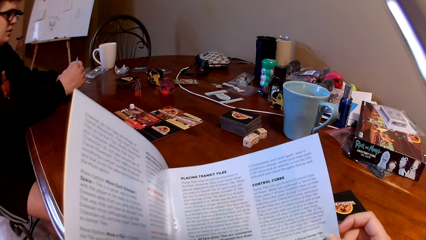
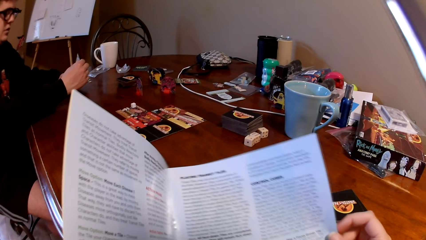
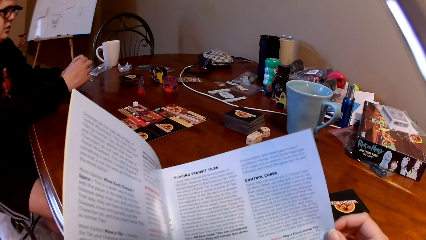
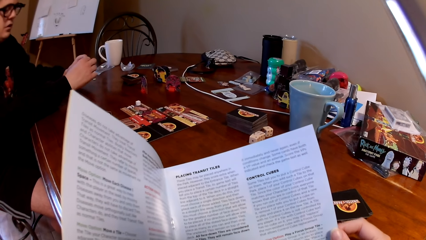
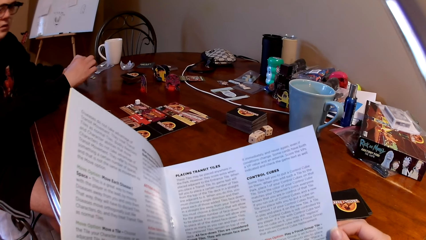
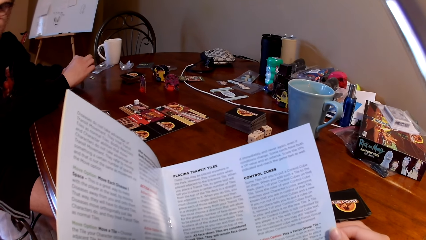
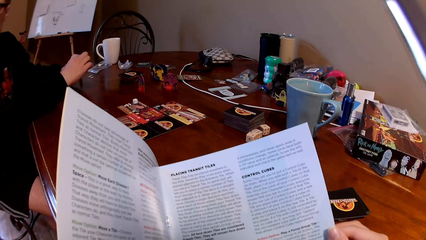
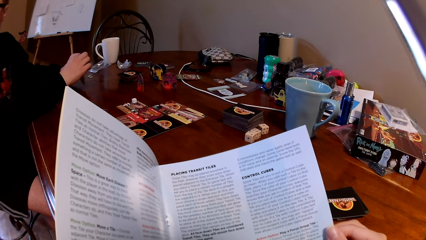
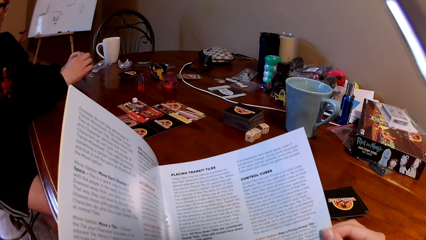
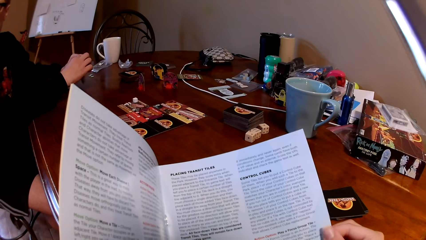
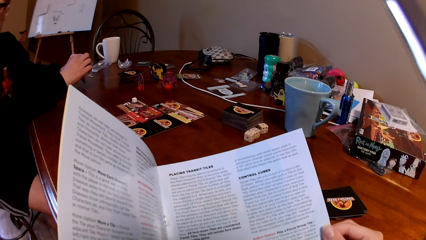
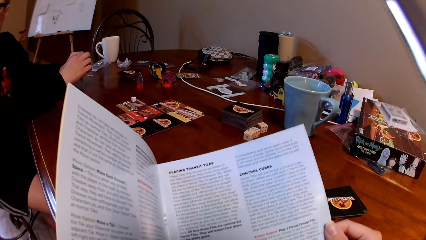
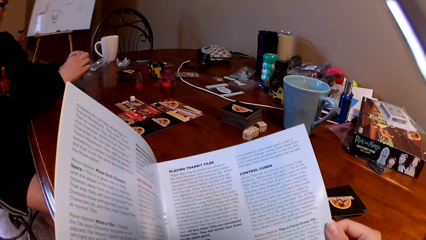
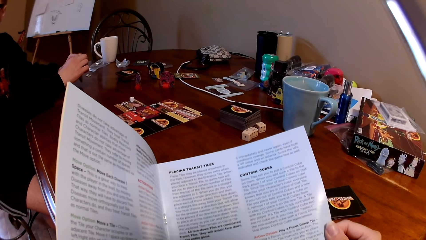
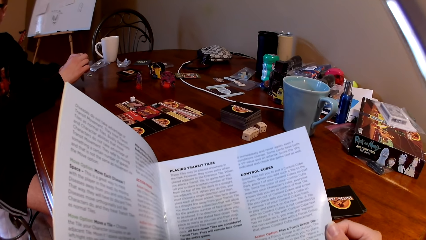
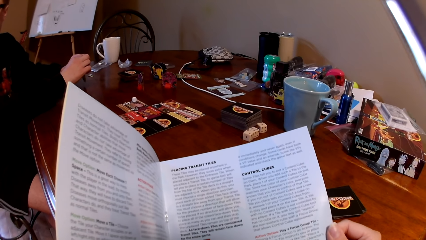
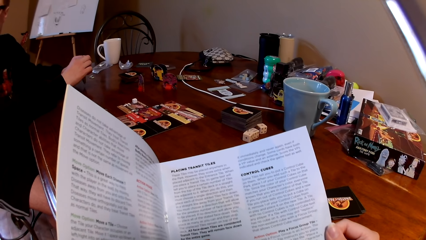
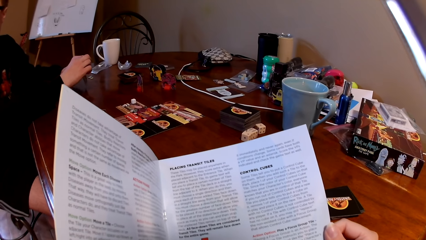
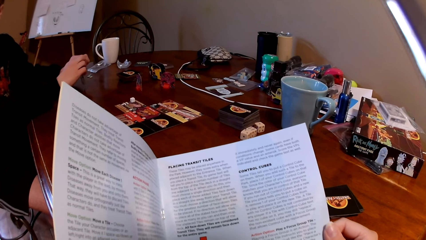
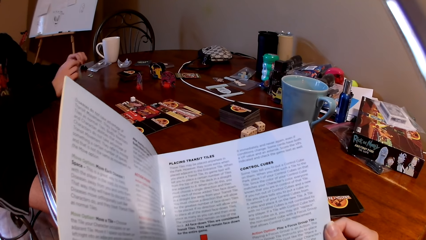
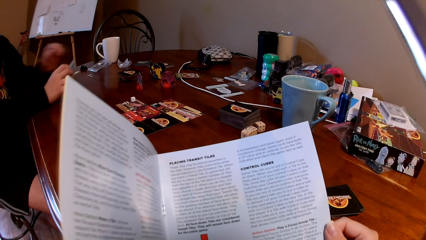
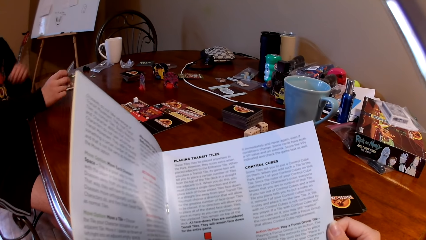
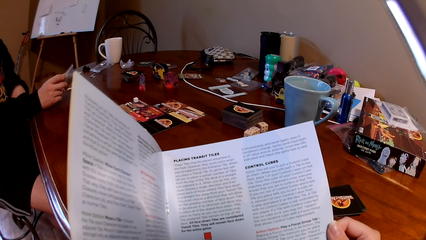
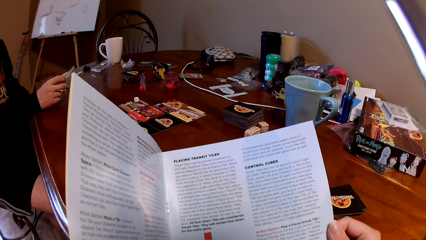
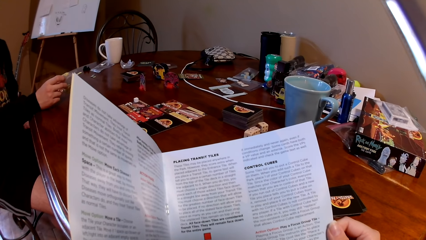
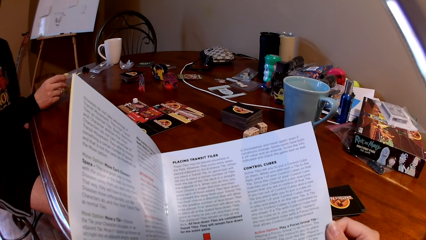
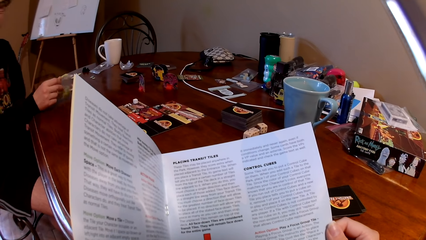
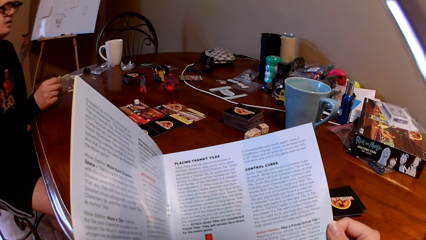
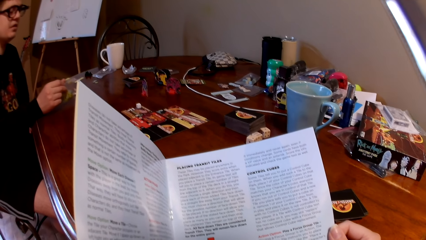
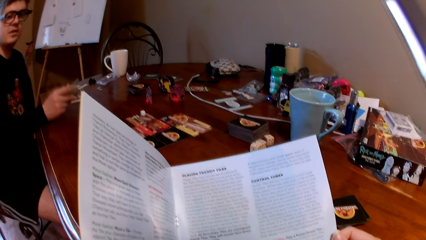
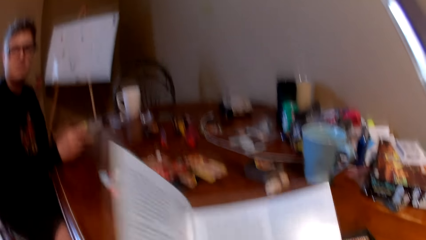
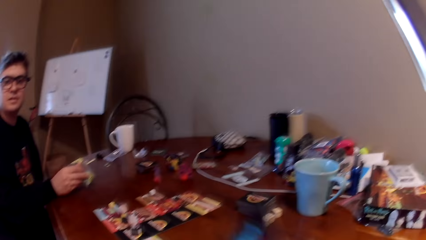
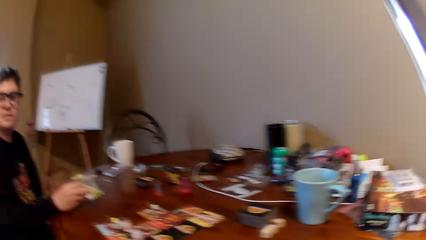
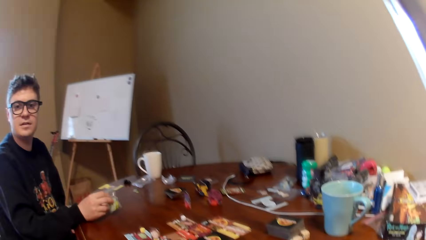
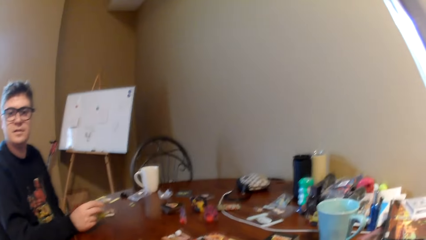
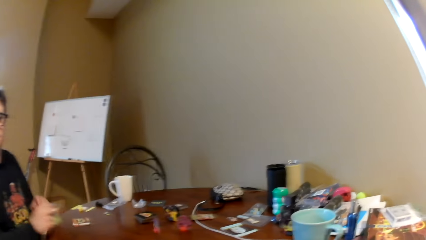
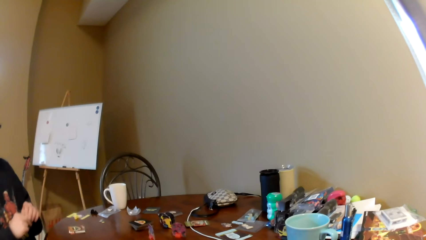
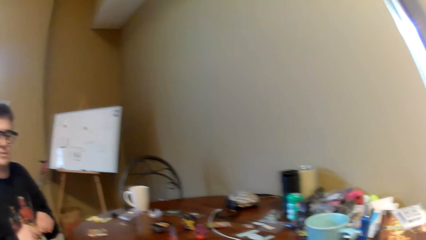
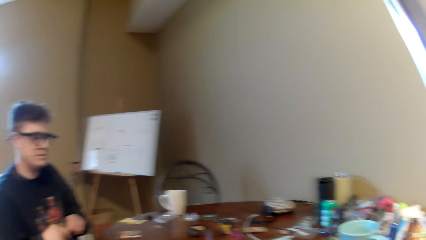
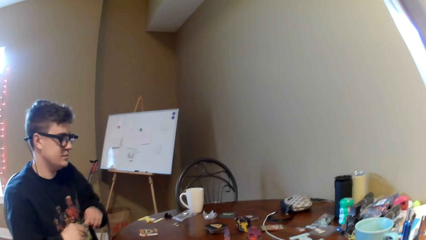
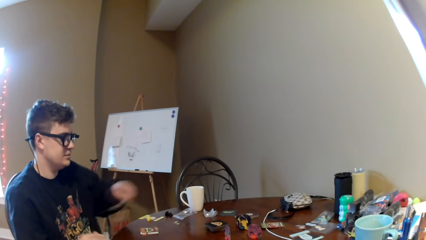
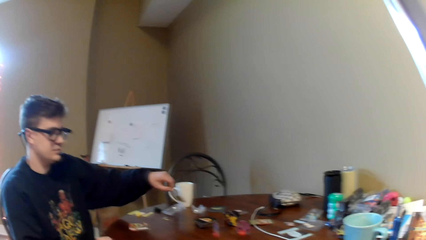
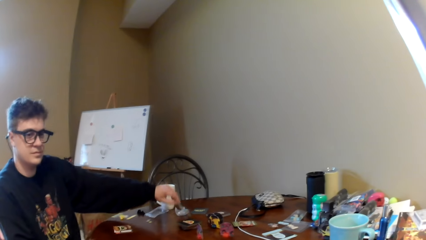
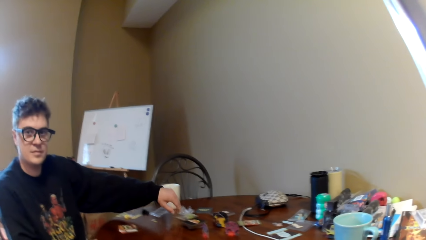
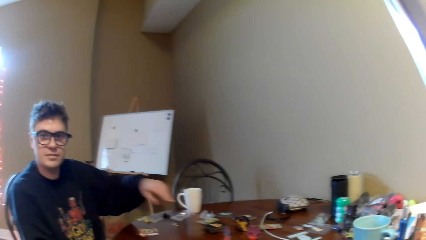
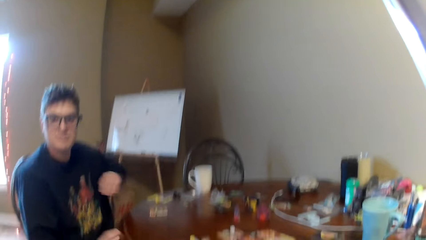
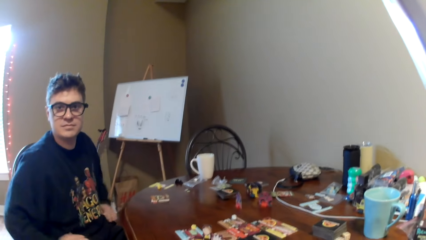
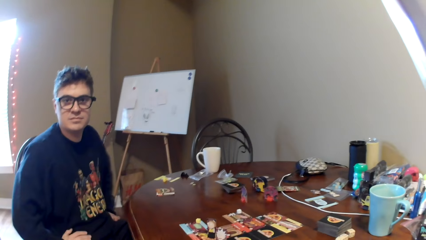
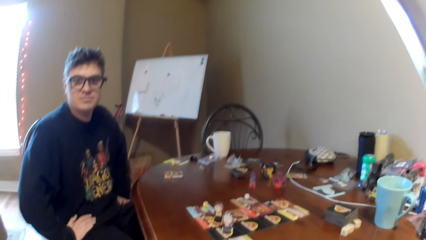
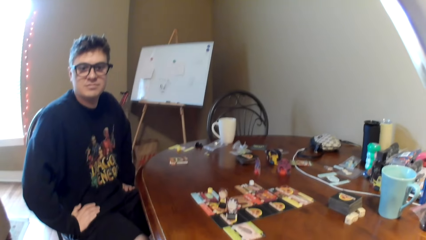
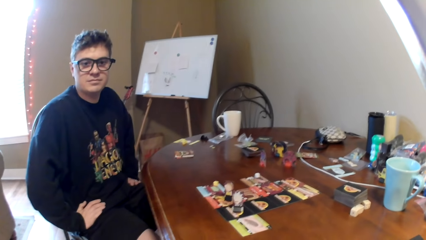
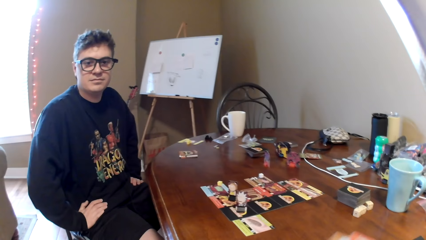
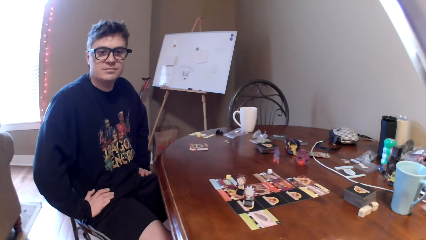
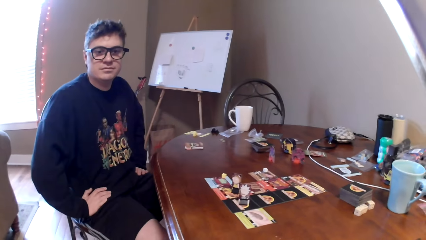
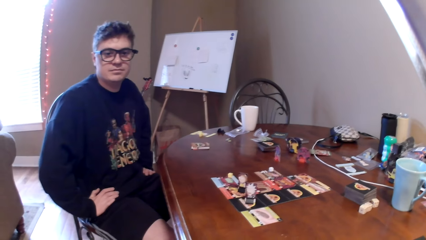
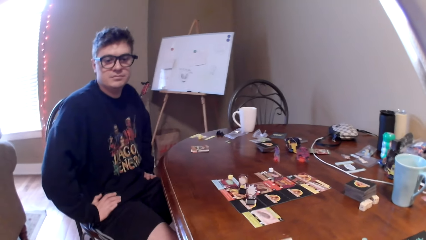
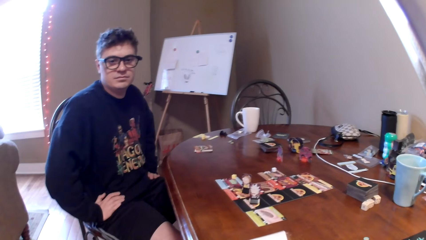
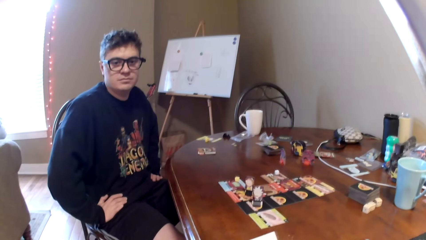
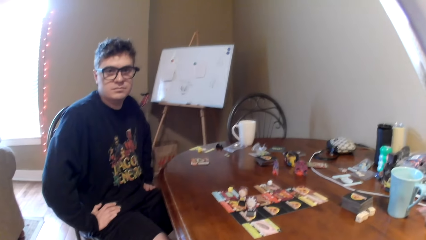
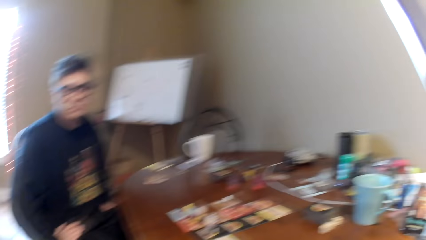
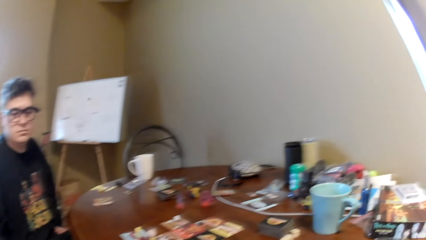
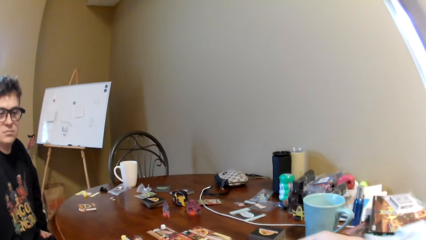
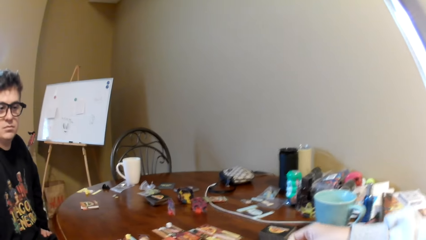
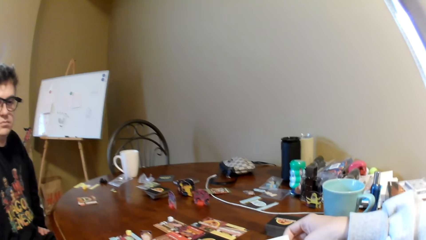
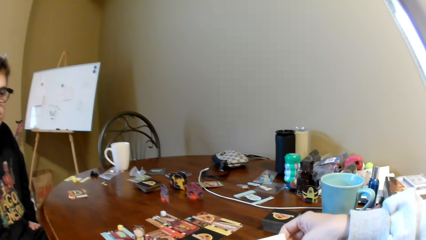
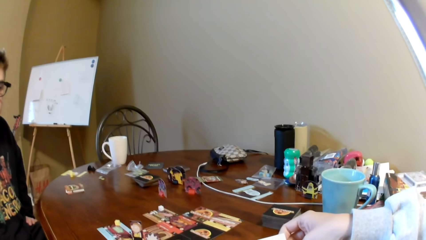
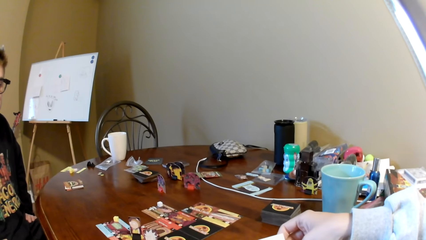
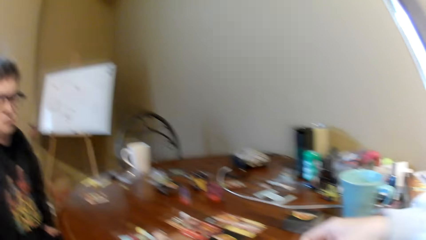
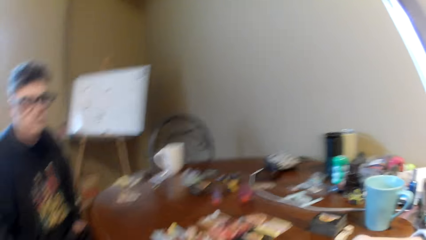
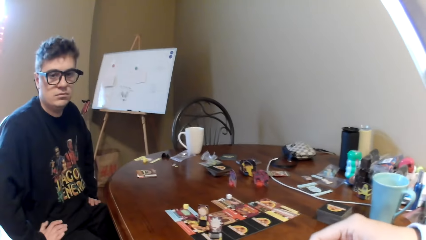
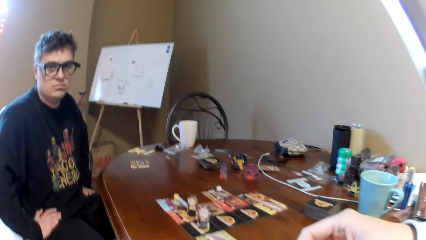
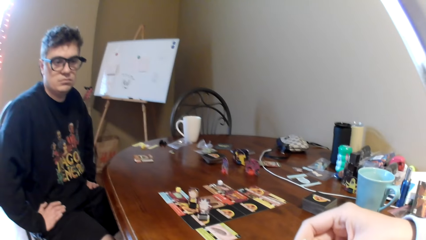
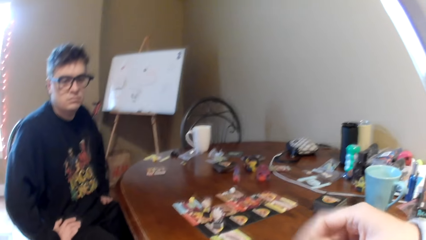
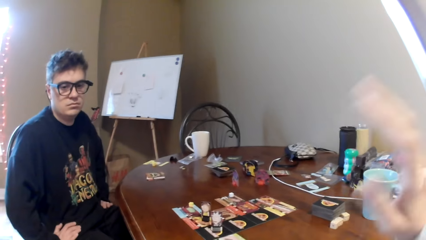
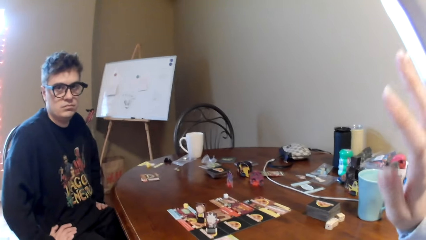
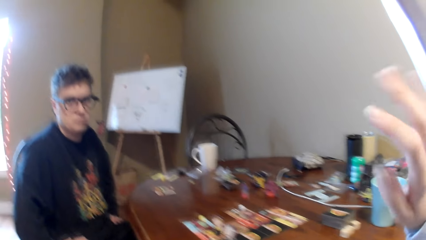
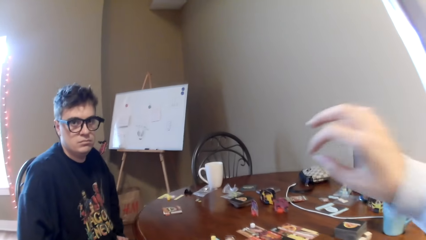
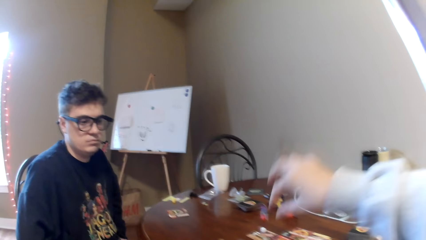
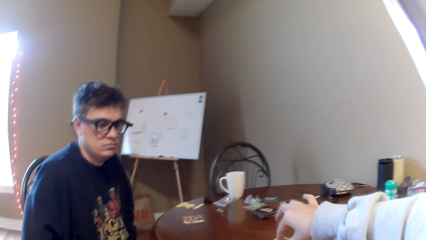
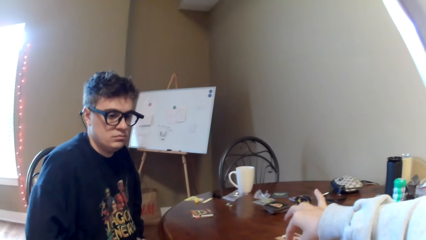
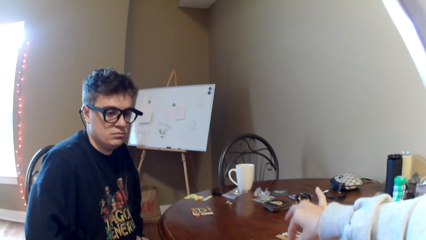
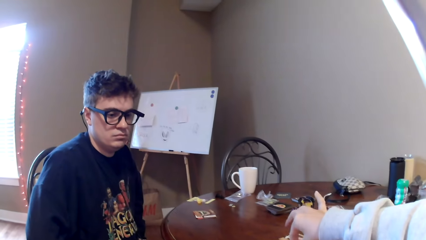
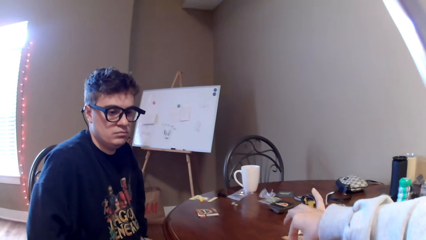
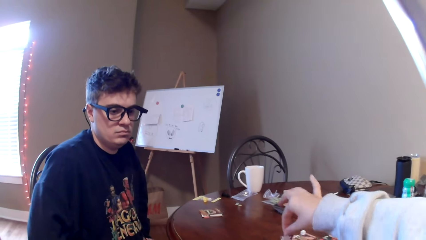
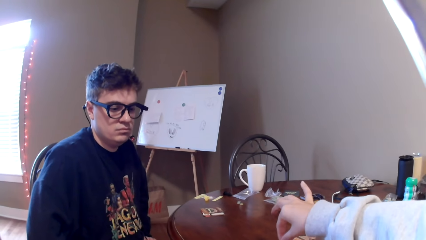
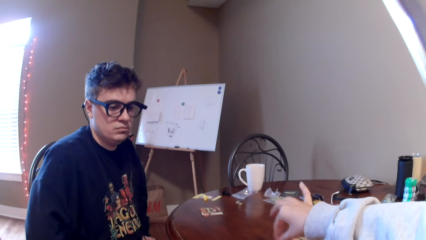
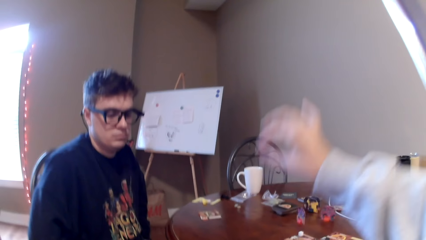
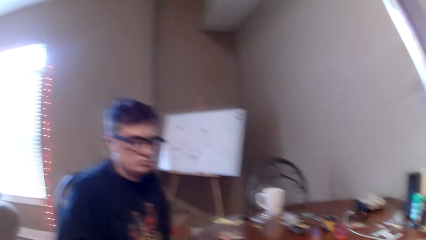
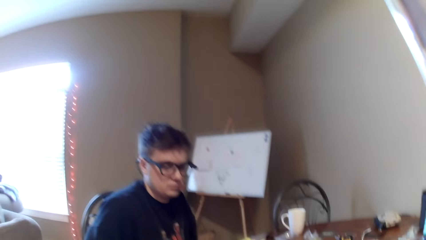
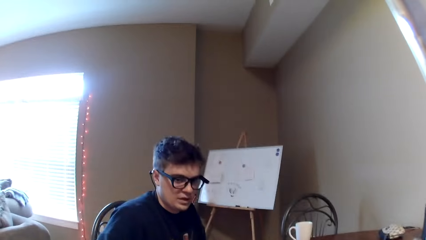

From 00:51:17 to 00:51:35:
A man converses with the camera wearer. The camera wearer talks to the man. The man puts the polythene paper aside. The camera wearer moves the card on the table. They put the card on the table. They lift the hand. They play a card game. They move the card on the table.
